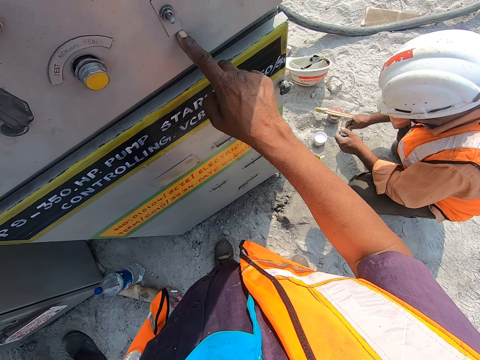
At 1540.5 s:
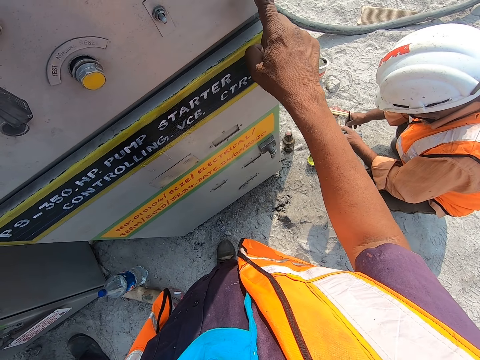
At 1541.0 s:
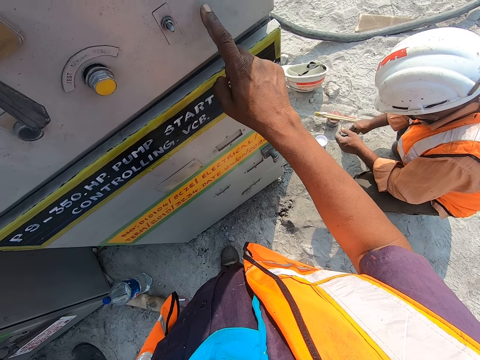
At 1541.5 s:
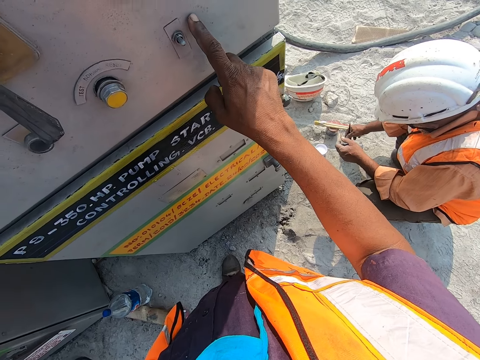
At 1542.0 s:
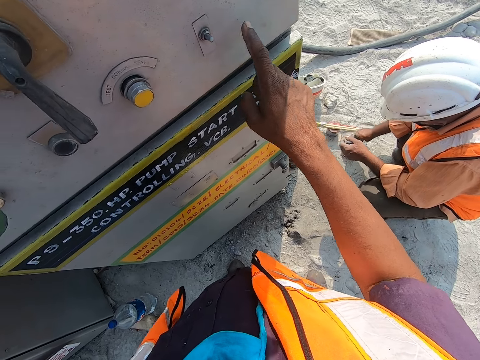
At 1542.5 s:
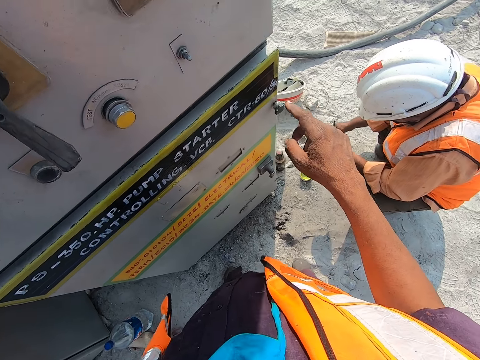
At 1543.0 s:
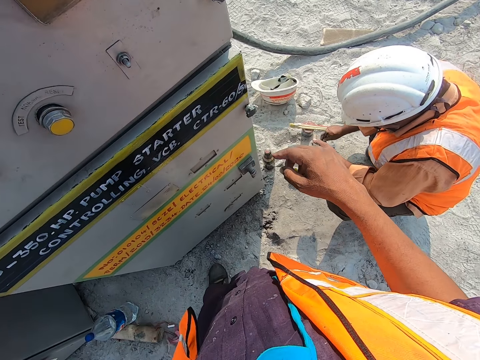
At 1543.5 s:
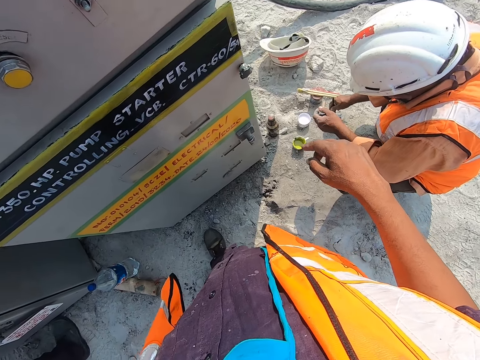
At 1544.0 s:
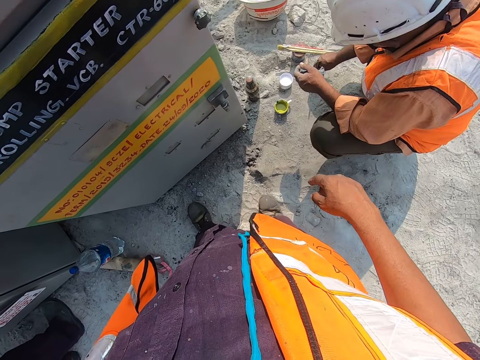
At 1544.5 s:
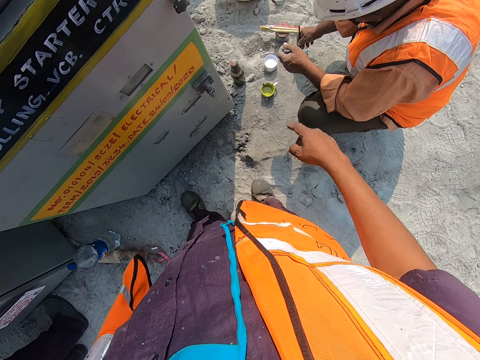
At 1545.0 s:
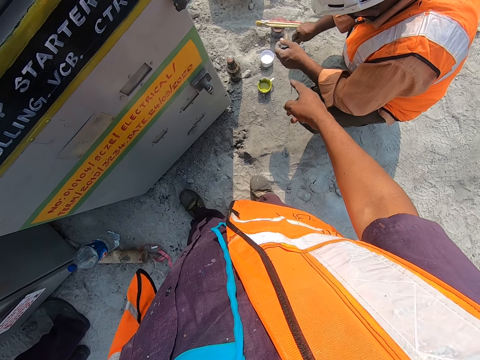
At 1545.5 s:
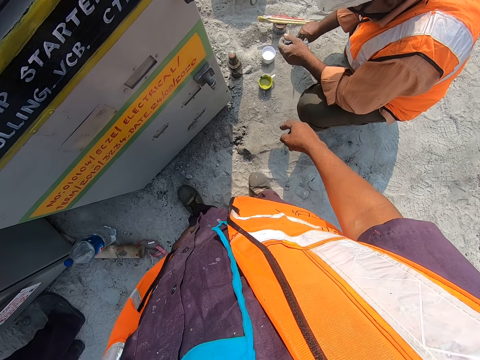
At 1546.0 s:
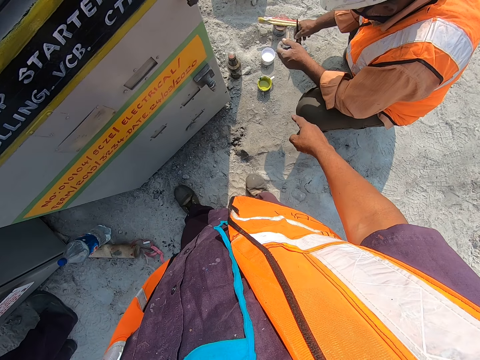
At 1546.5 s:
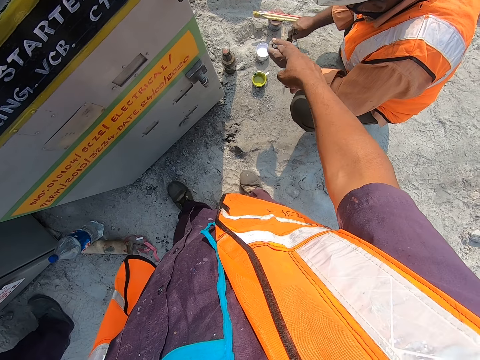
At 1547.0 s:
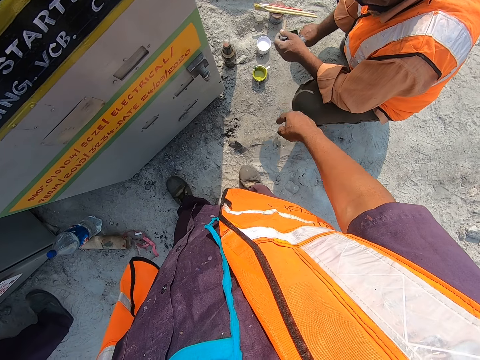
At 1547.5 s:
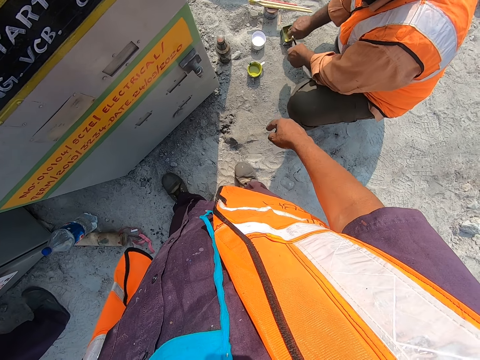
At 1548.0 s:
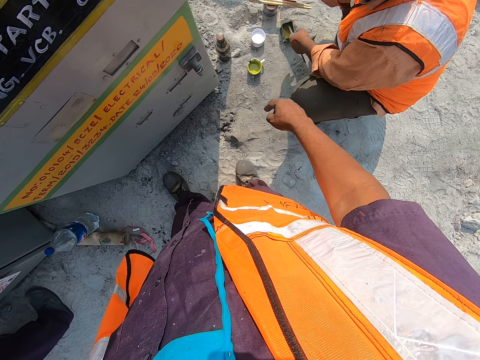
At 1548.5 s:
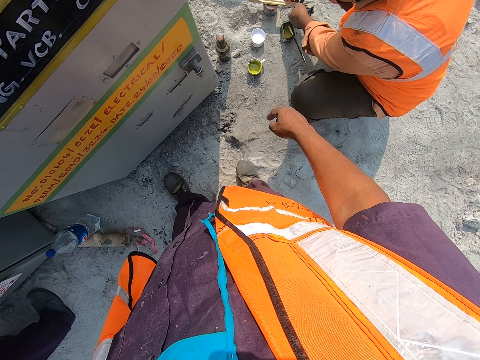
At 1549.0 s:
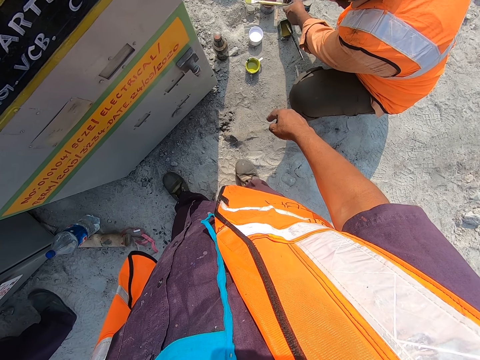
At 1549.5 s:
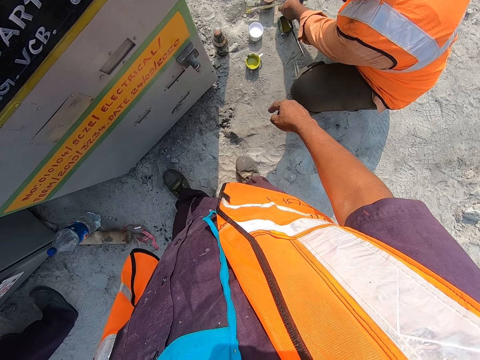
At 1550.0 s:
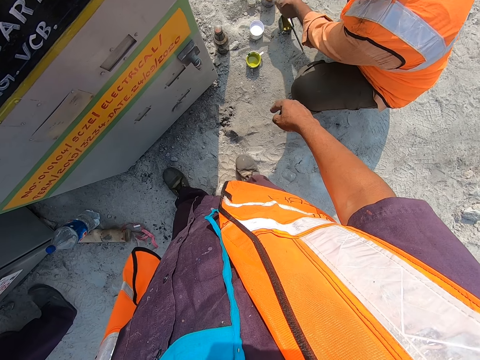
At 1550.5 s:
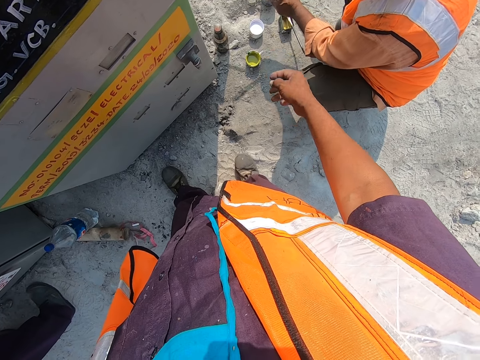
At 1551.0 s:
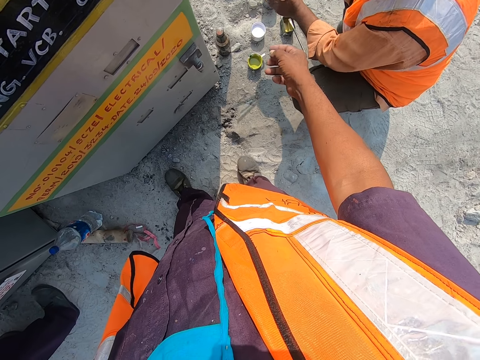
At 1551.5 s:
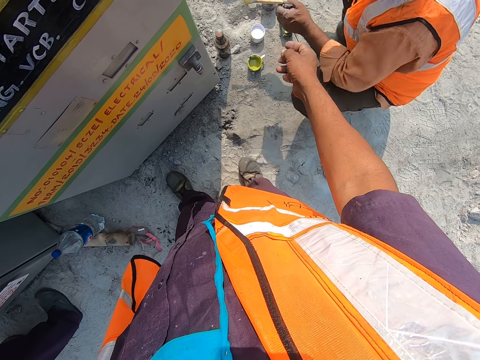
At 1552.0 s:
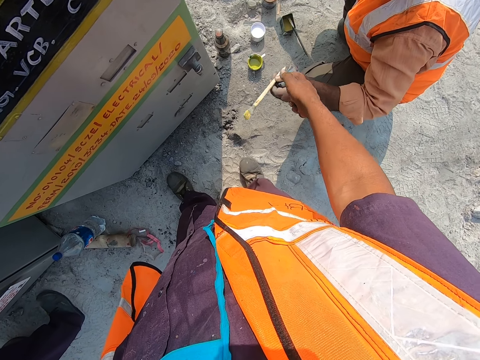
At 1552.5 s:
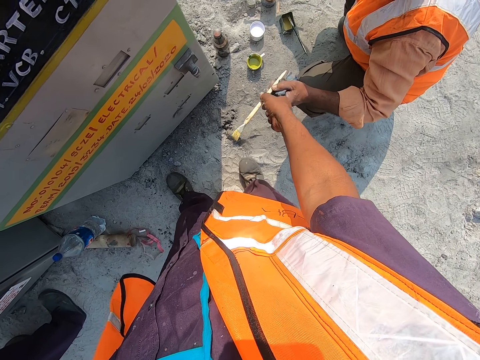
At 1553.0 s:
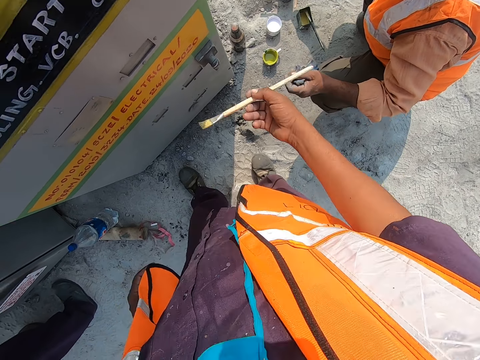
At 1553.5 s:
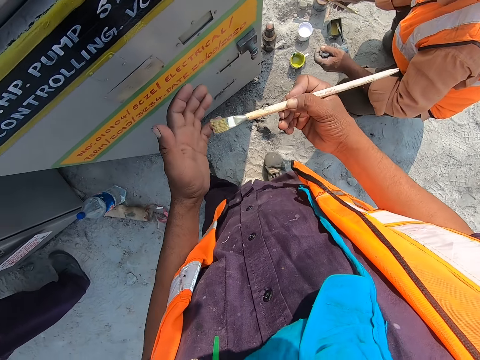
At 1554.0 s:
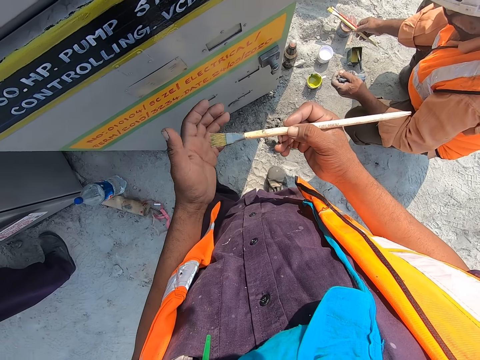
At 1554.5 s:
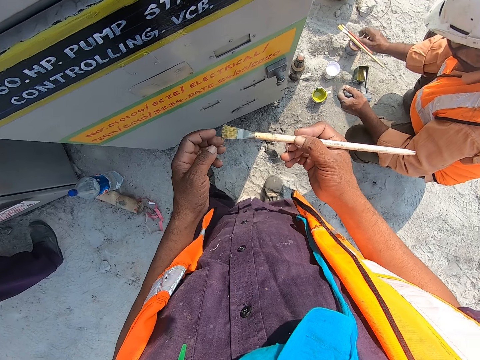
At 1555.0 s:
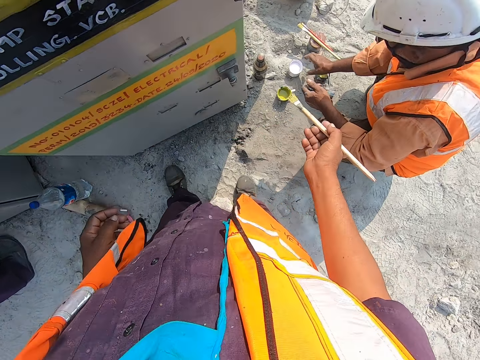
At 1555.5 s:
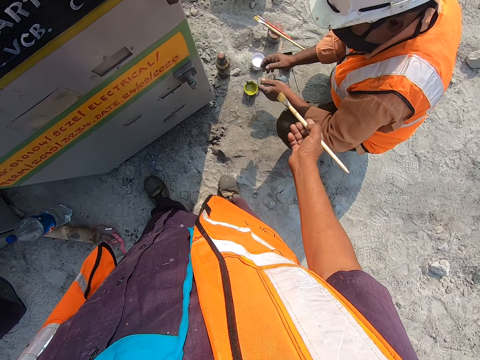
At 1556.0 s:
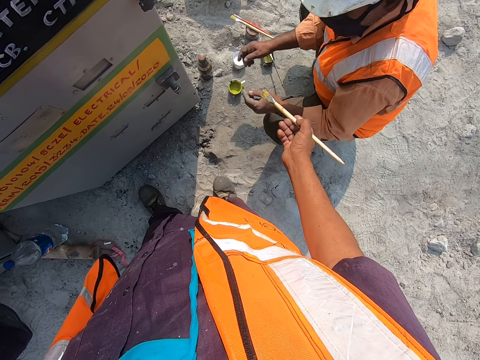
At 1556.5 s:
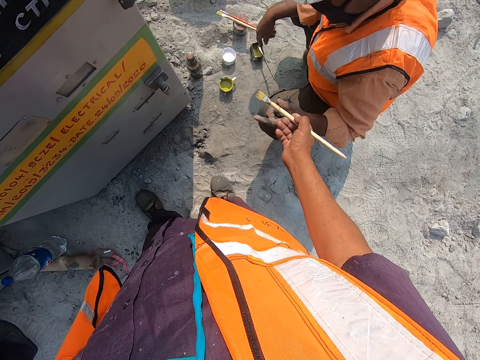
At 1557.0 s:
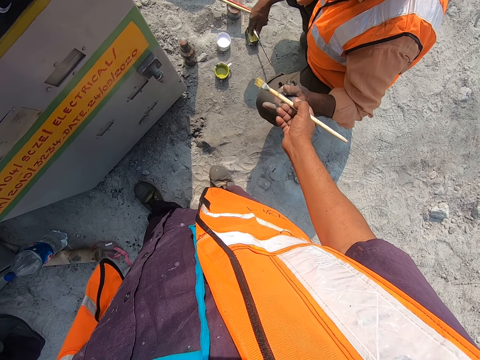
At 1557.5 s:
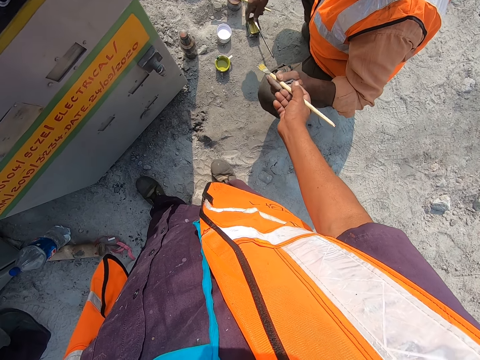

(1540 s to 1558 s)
The camera wearer touches the machine. They put the hand down, move the hand, and put the hand down again. They pick the paint brush from a man. The man gives out the brush. The camera wearer rubs the brush on the hand. They give the paint brush to the man.

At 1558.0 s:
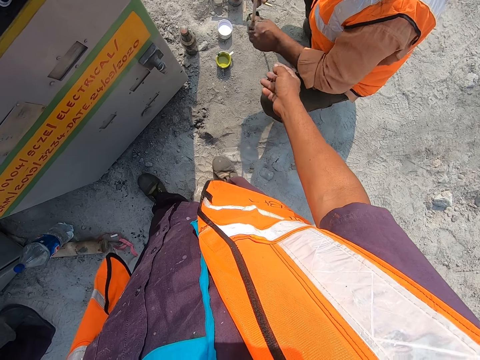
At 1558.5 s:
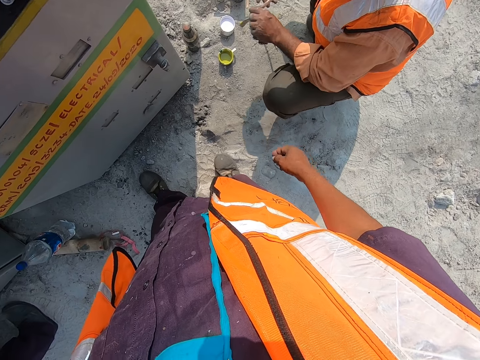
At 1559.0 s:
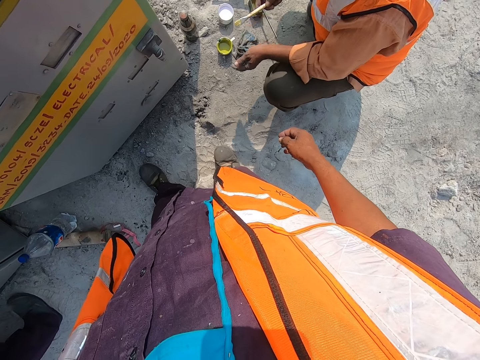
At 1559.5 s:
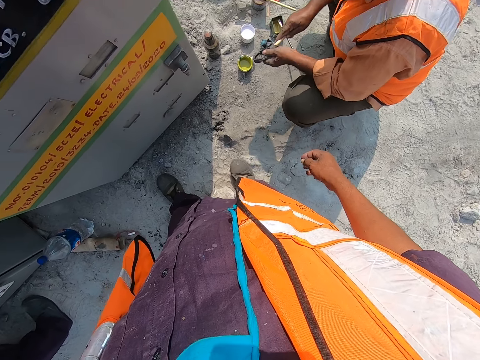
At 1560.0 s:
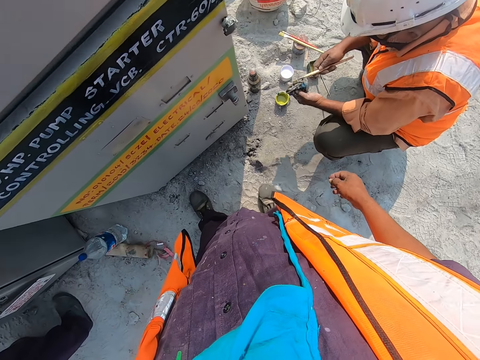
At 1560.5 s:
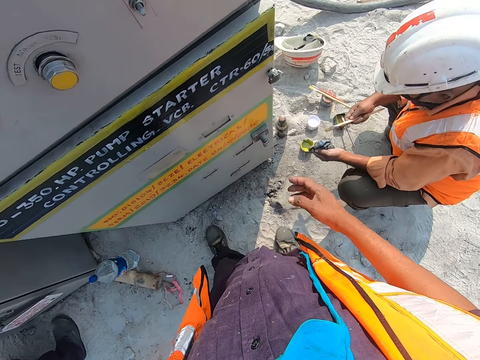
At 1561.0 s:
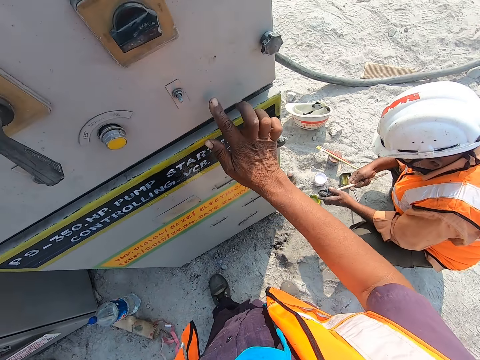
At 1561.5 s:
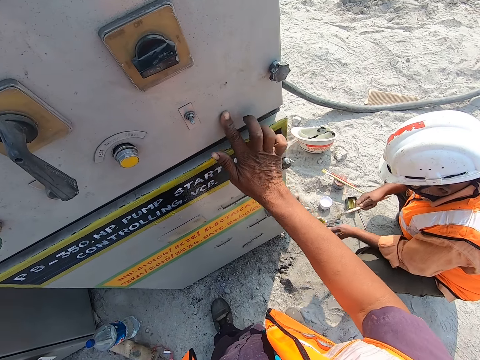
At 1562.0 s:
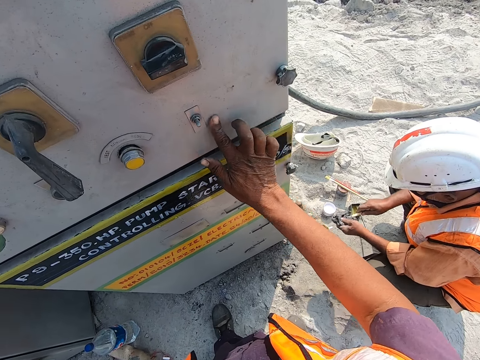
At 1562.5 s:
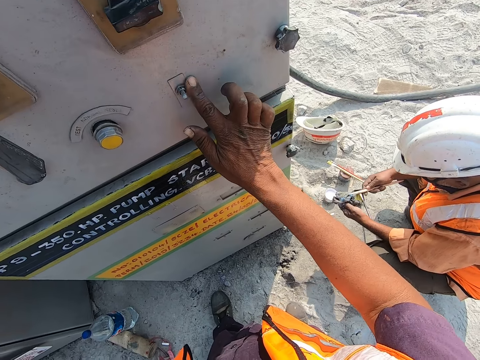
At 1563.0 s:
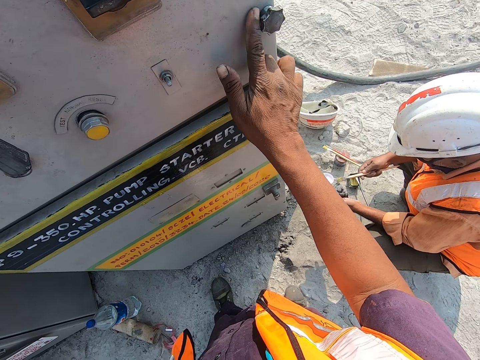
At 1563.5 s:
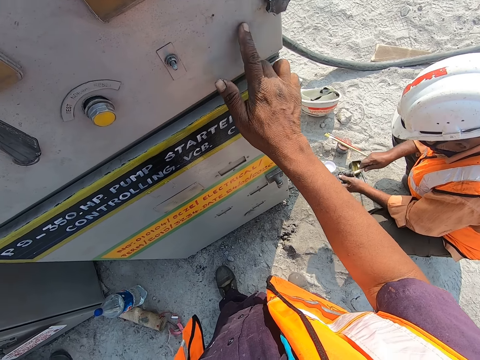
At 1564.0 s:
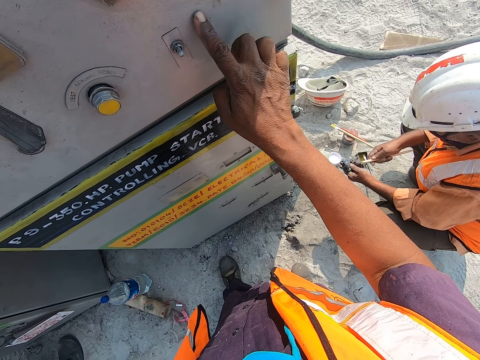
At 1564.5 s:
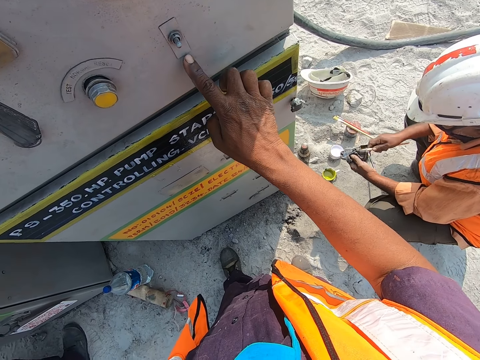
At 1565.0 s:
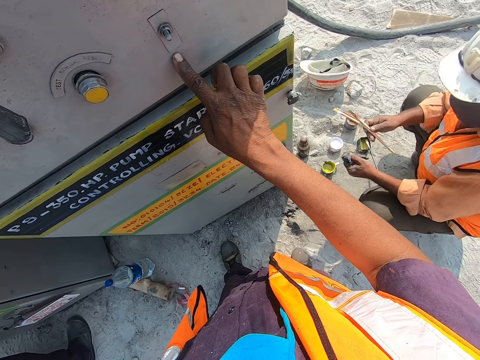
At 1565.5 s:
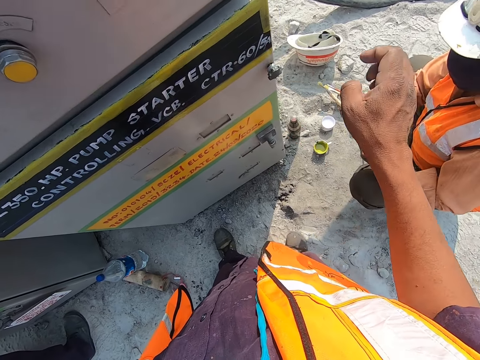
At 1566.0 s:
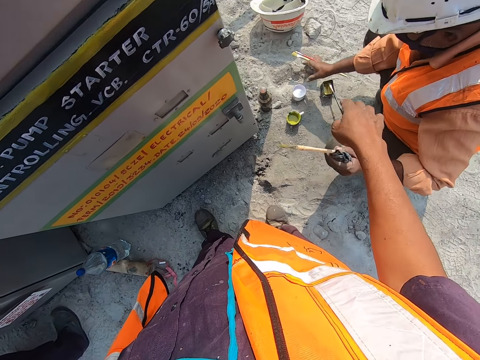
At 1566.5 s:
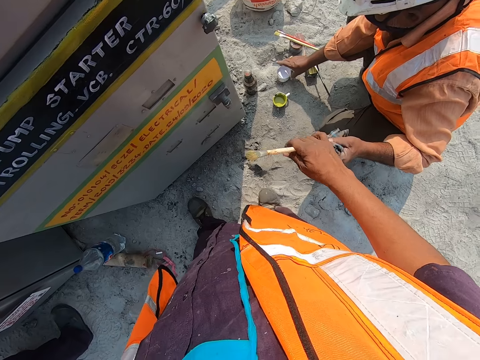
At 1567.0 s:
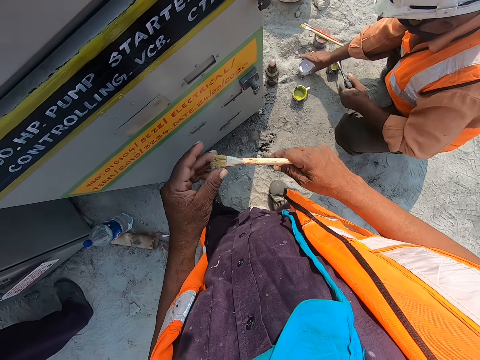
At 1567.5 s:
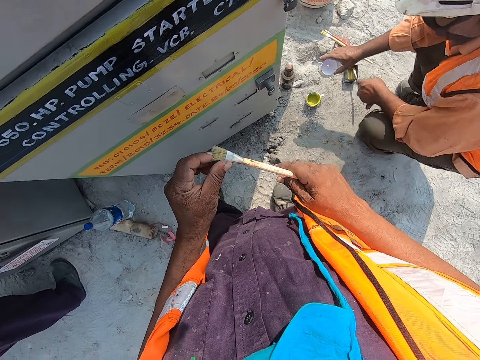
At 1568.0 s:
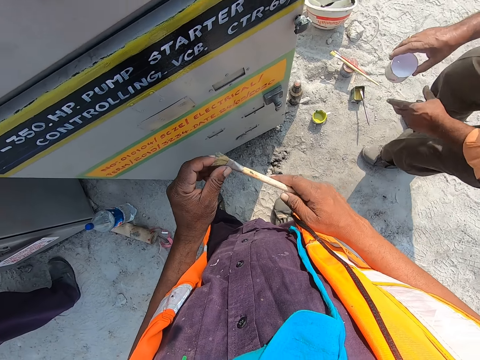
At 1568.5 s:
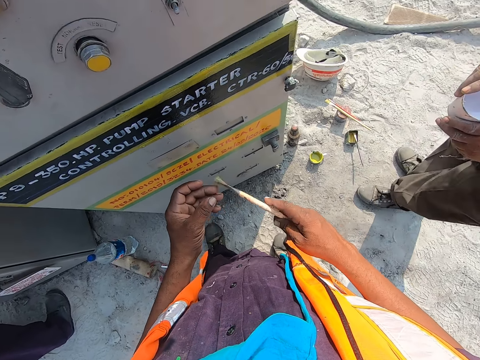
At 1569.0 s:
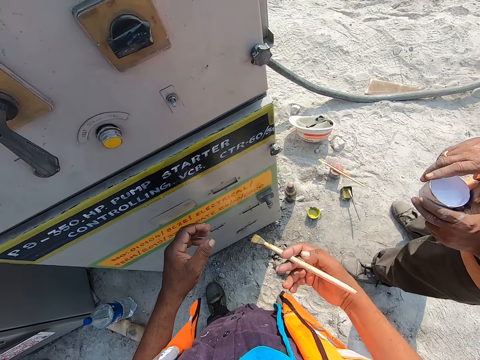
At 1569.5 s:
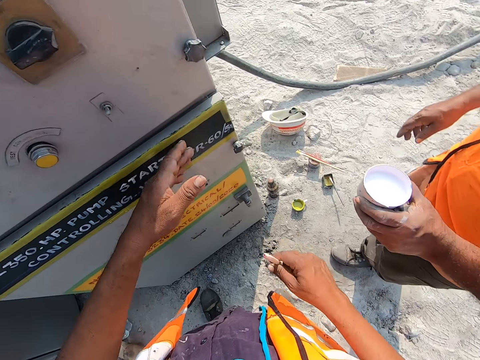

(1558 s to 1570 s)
A man wipes the brush. The camera wearer rubs the metal with the finger. They pick the paint brush from the man. The man gives back the brush. The camera wearer rubs the paint brush on the finger.
